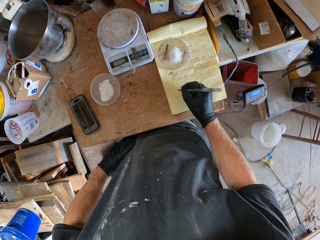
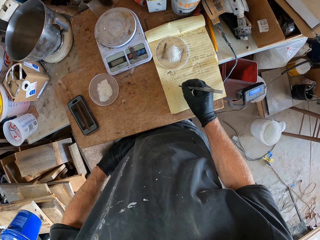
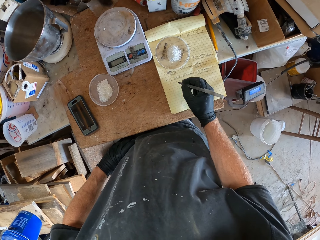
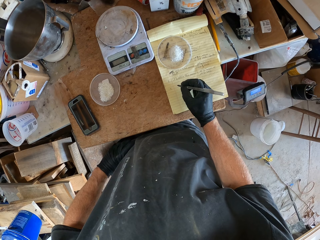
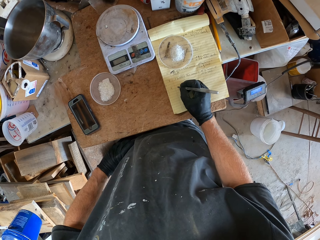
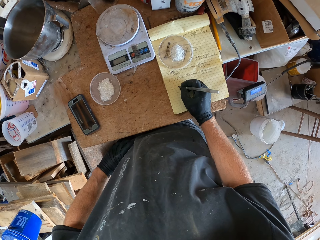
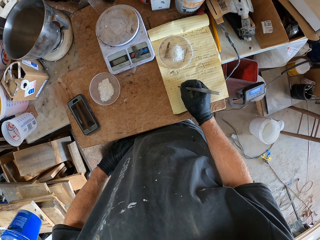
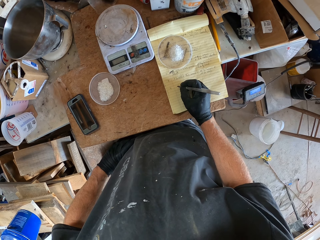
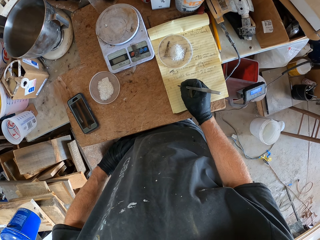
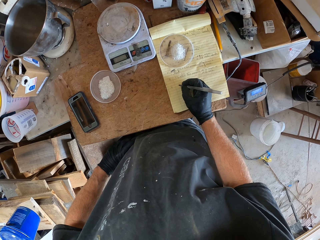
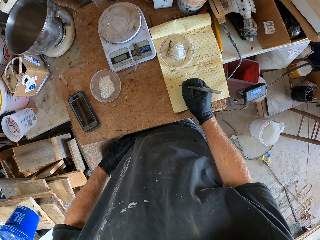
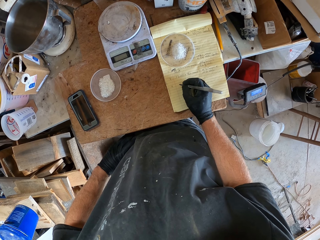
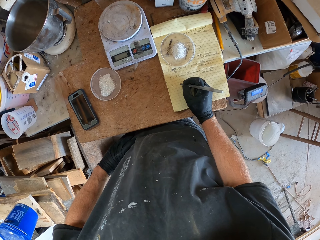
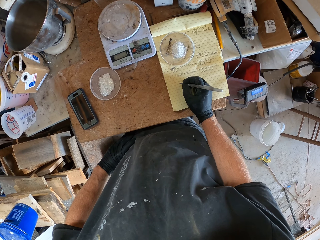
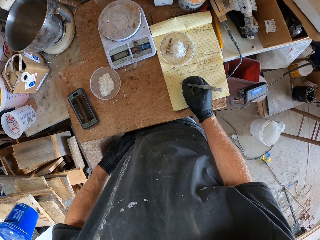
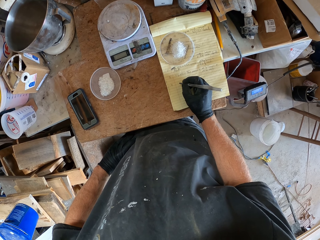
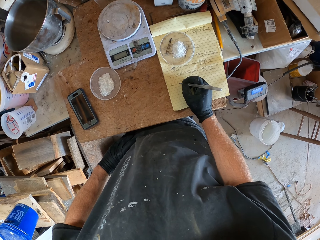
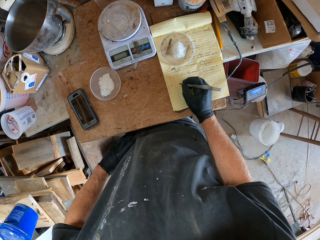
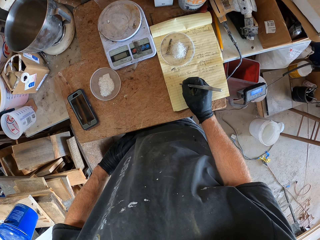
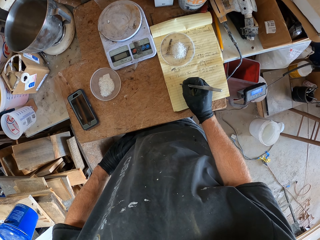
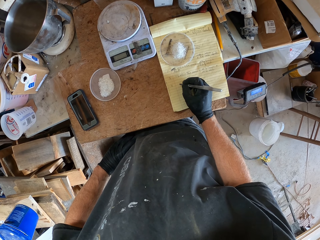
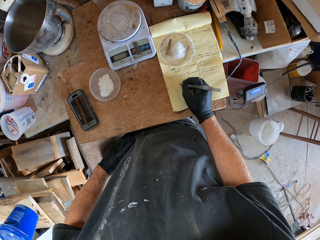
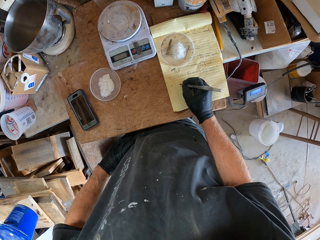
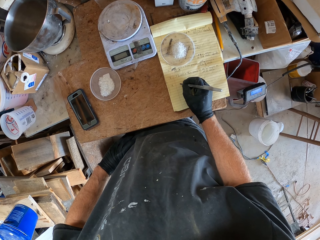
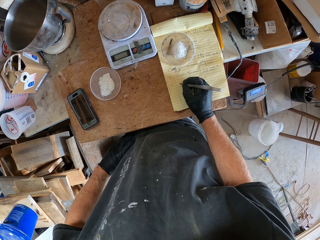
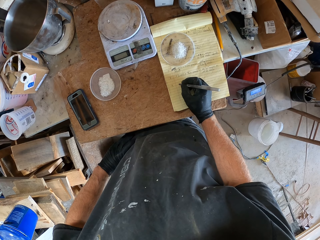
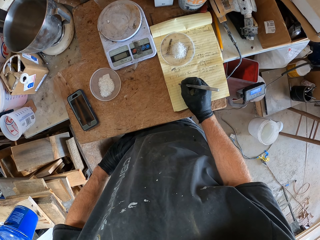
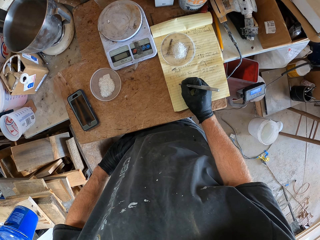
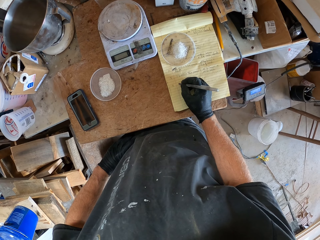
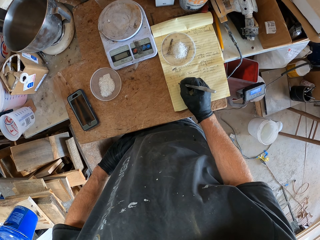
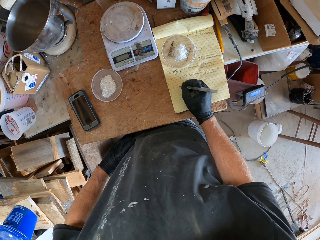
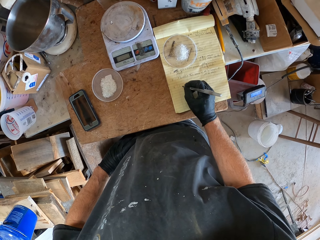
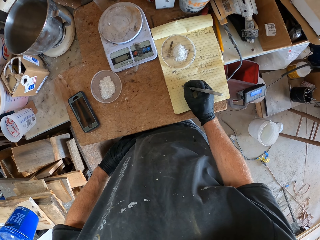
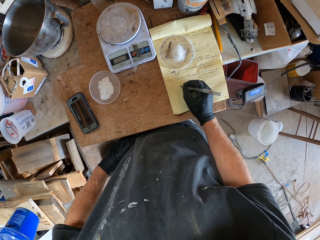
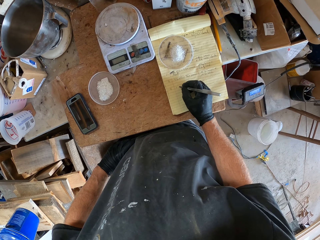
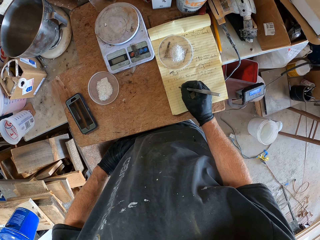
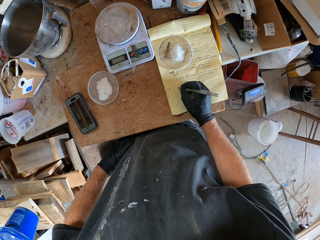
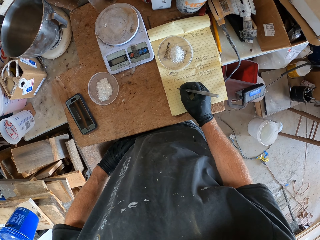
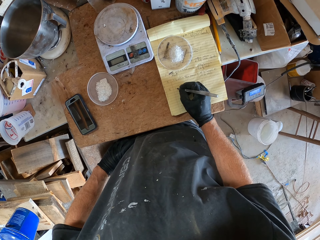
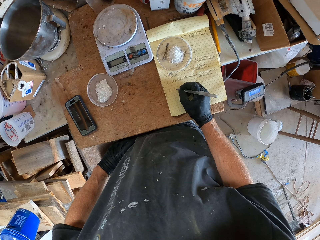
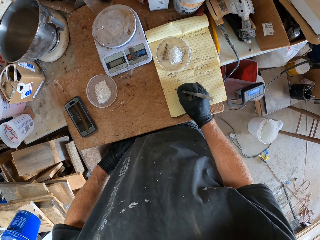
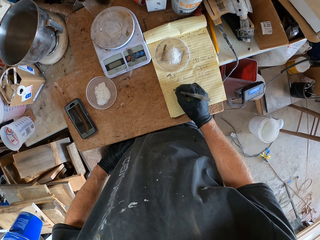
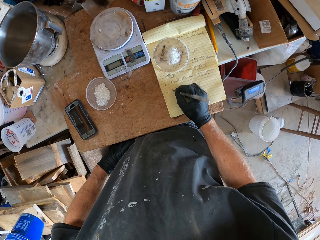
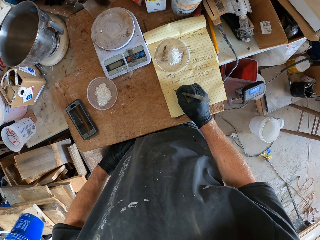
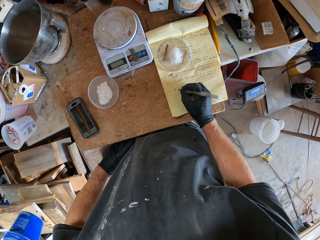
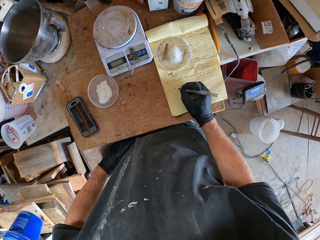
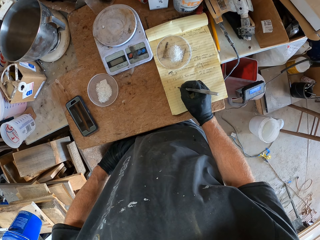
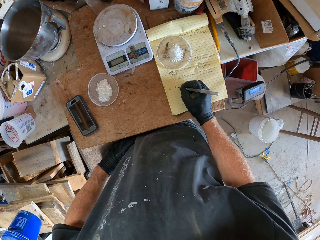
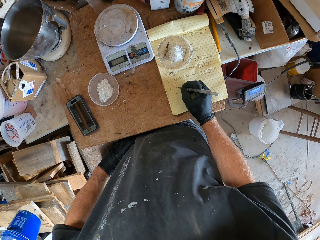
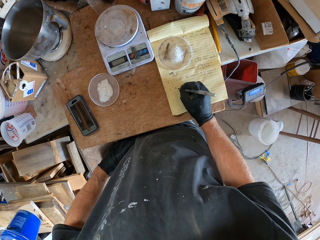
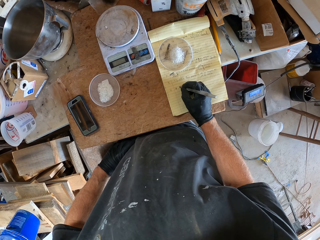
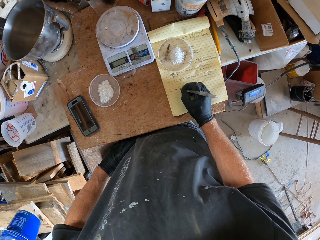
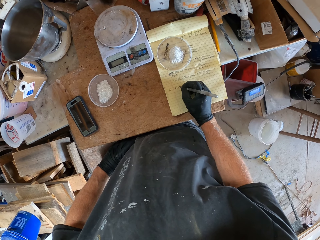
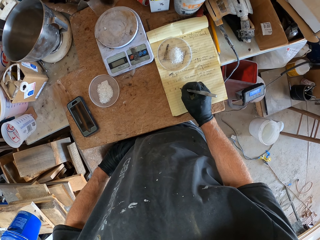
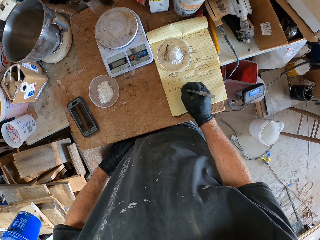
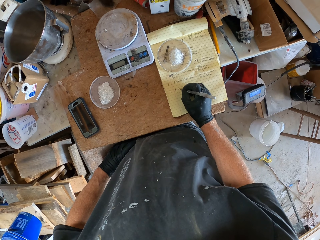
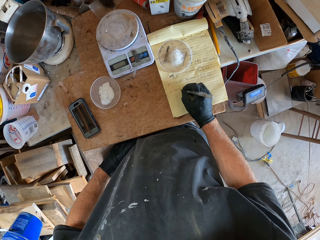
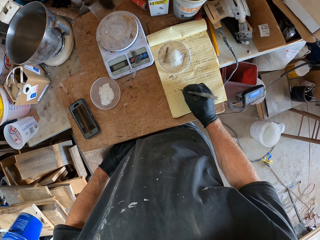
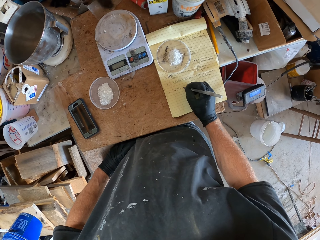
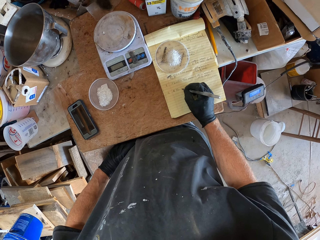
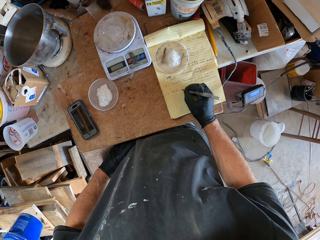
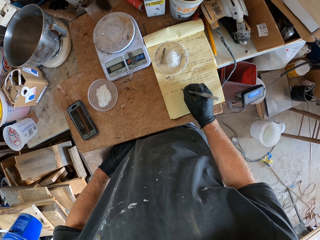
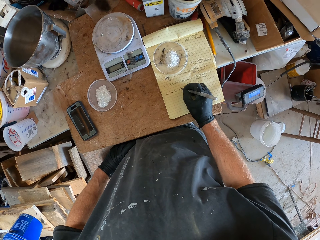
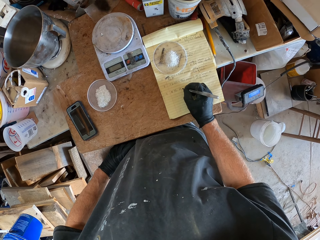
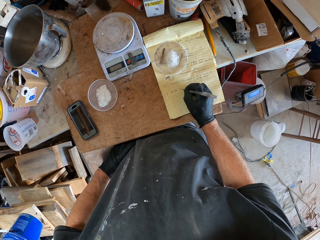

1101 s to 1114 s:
The camera wearer looks around the table. They write on the book. They look around the table. They write on the book.

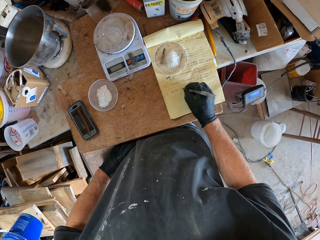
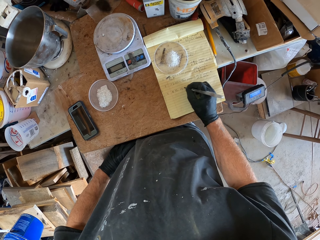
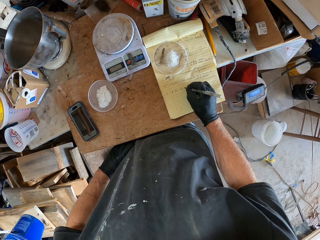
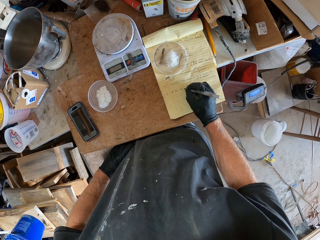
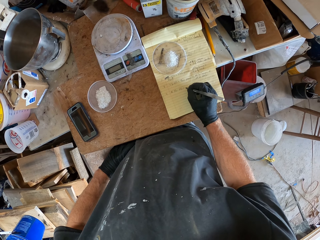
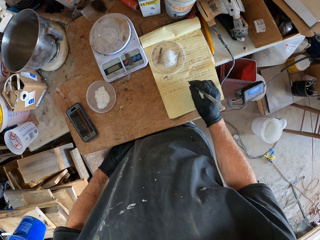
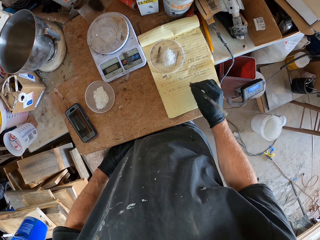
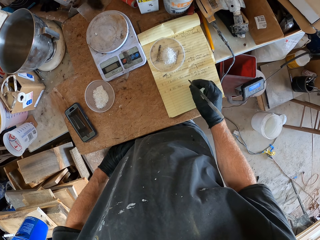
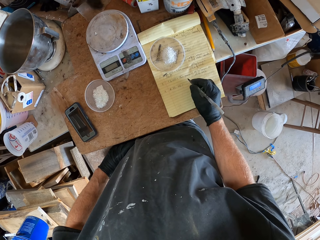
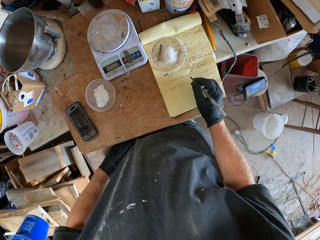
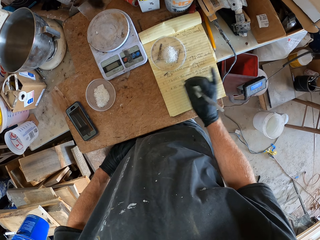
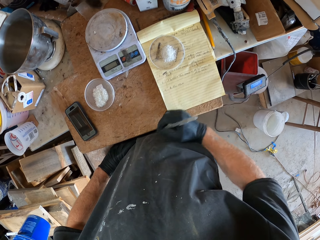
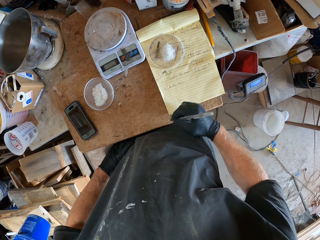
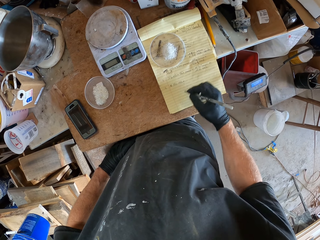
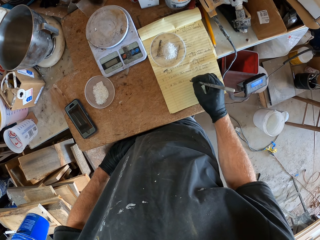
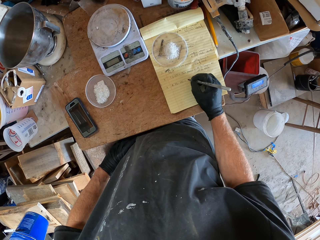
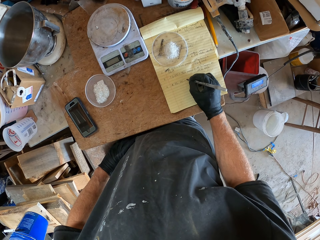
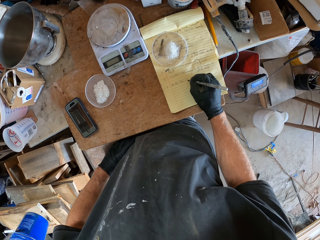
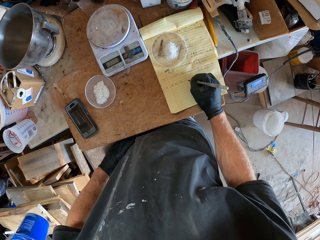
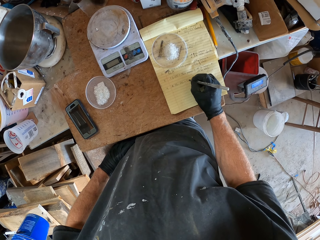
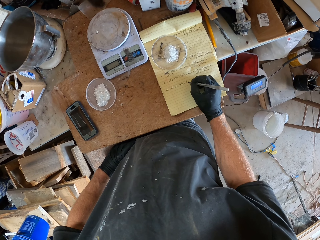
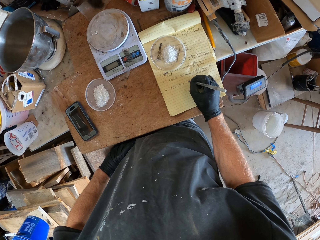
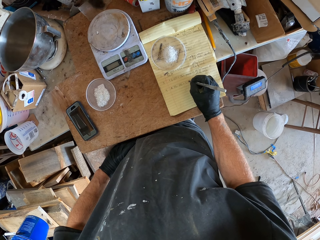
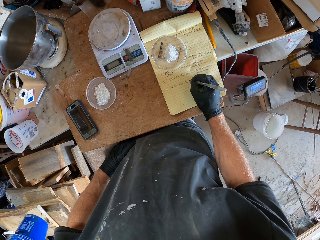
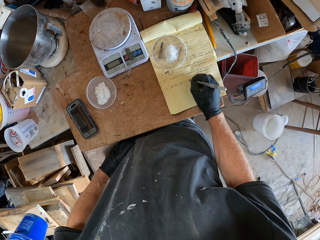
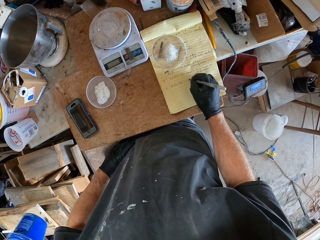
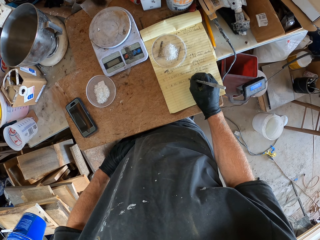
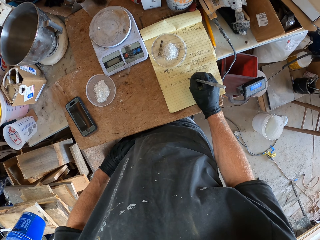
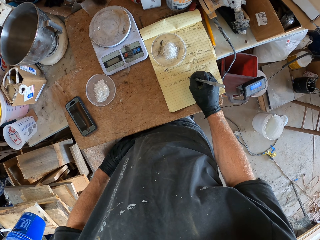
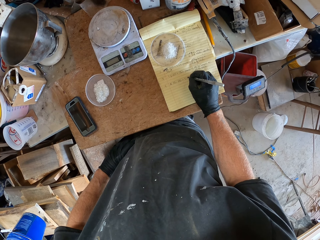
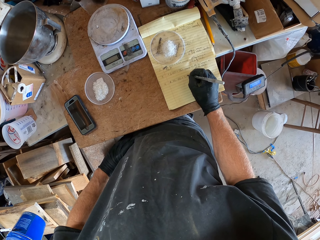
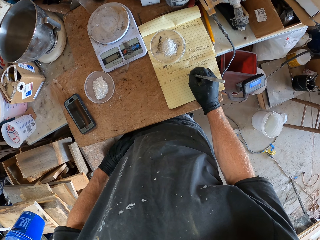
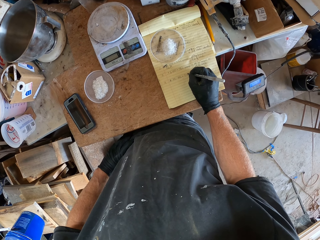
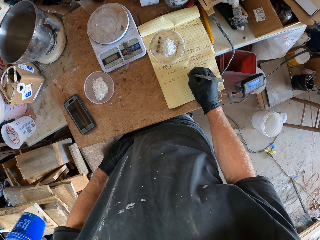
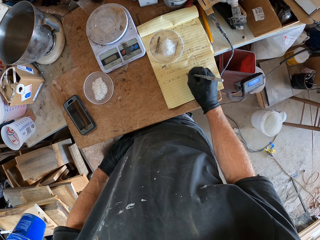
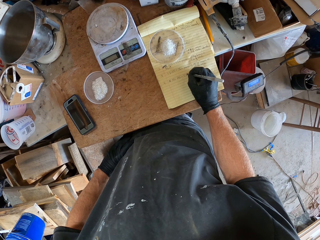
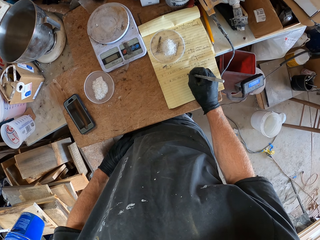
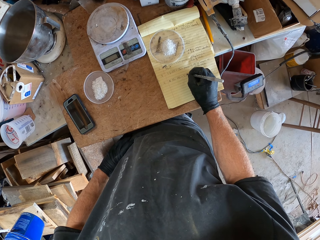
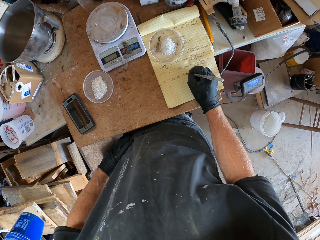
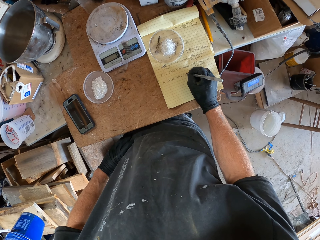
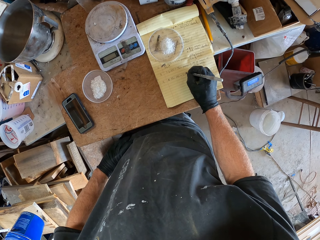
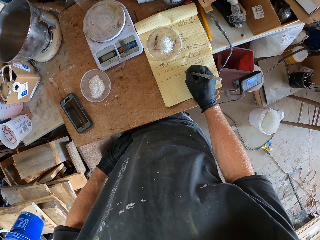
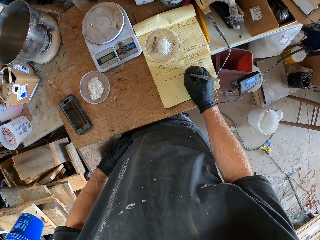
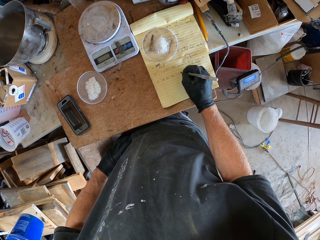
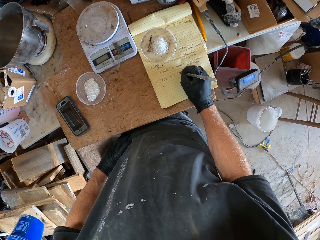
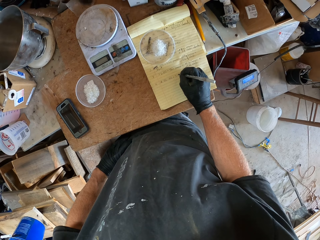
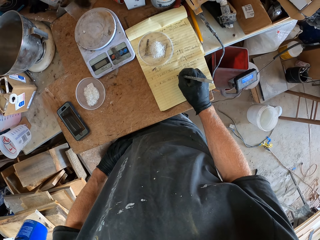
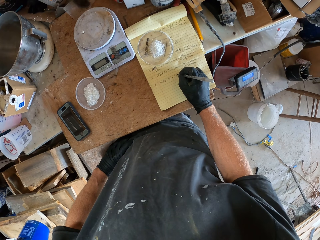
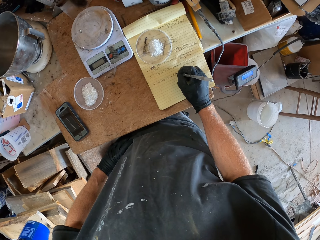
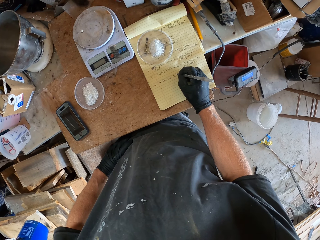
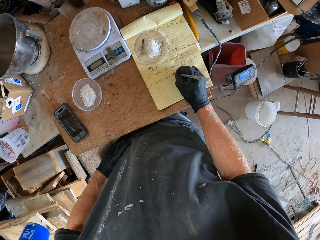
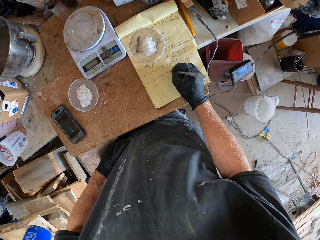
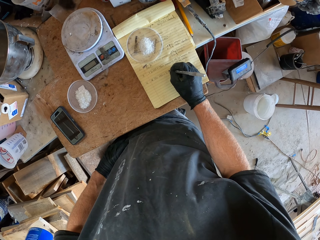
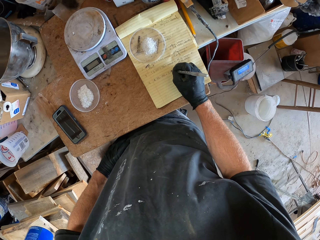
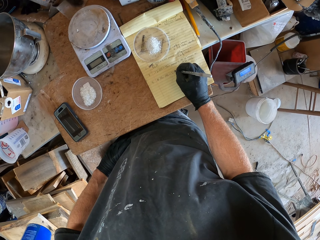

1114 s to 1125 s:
The camera wearer moves their hand. They write on the book. They look around the table.
